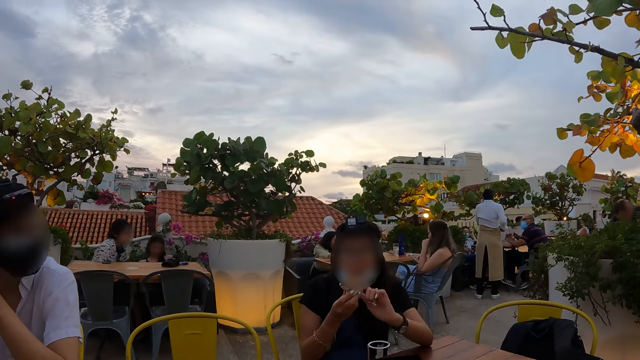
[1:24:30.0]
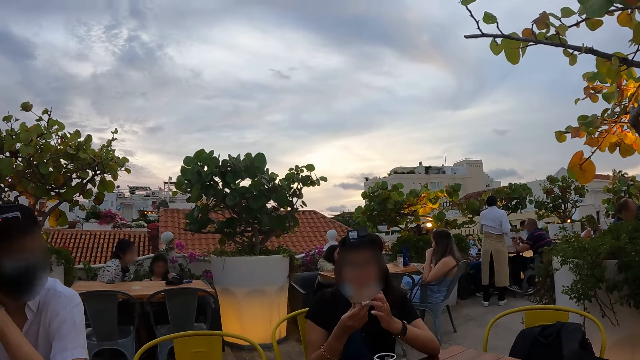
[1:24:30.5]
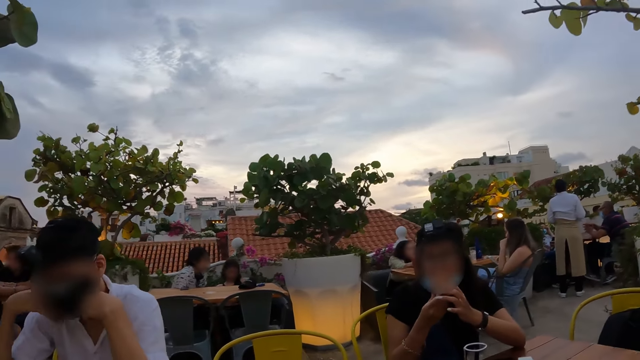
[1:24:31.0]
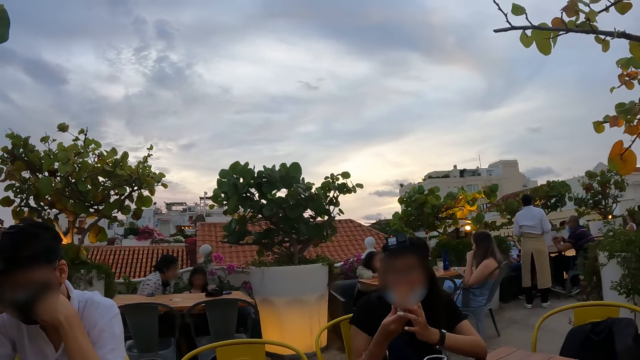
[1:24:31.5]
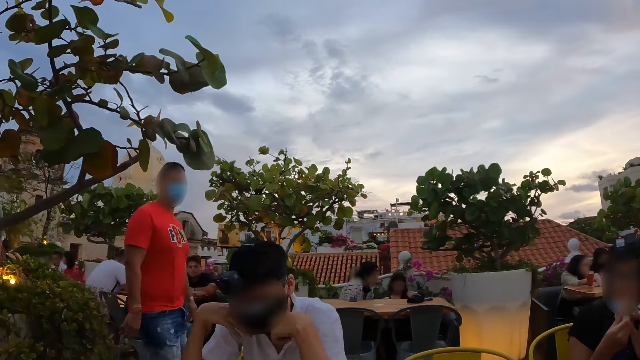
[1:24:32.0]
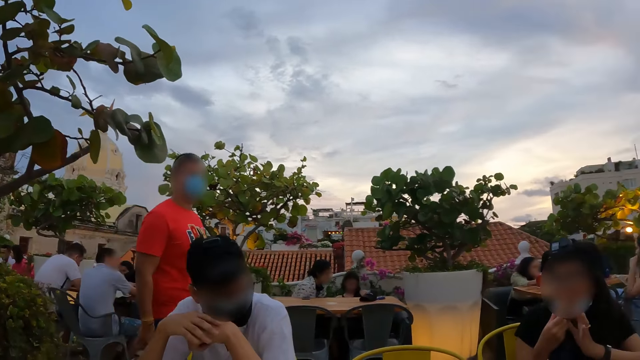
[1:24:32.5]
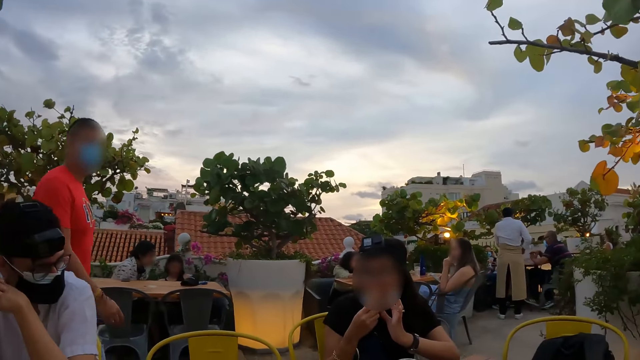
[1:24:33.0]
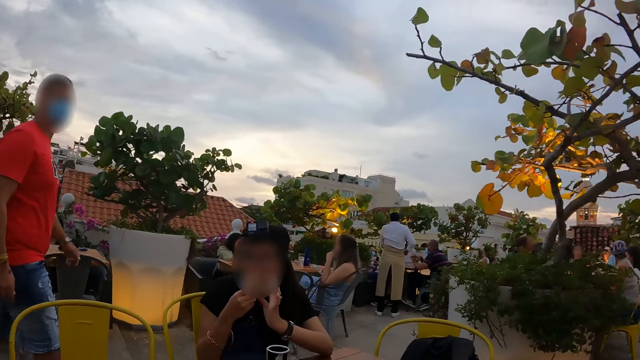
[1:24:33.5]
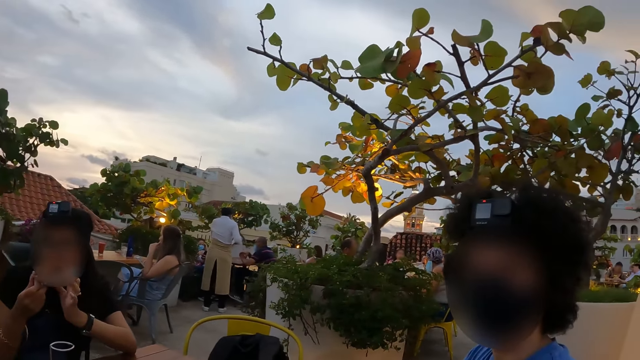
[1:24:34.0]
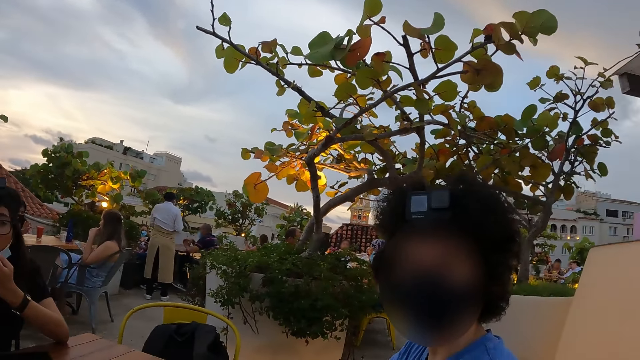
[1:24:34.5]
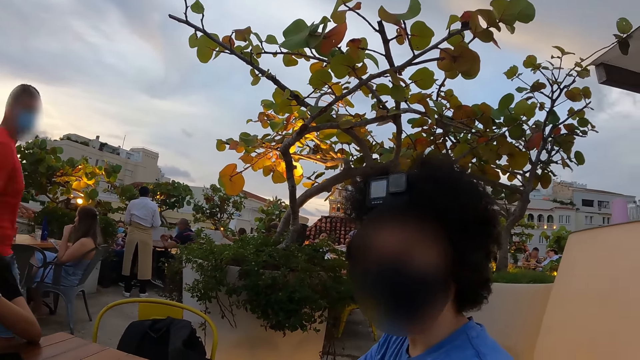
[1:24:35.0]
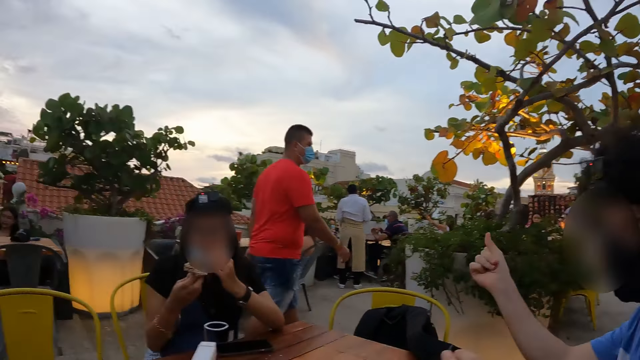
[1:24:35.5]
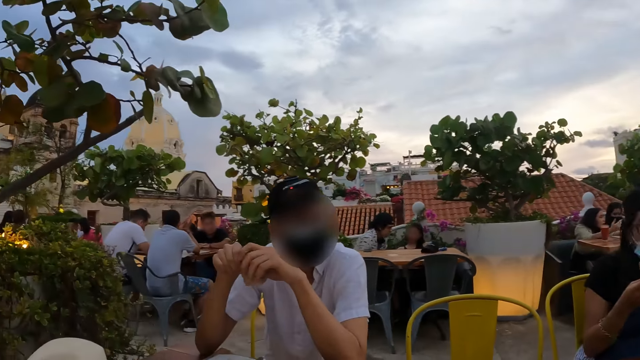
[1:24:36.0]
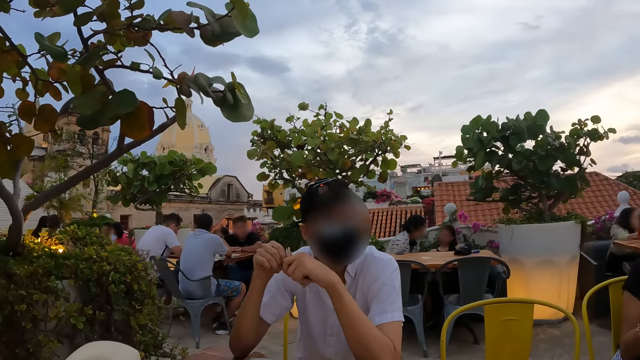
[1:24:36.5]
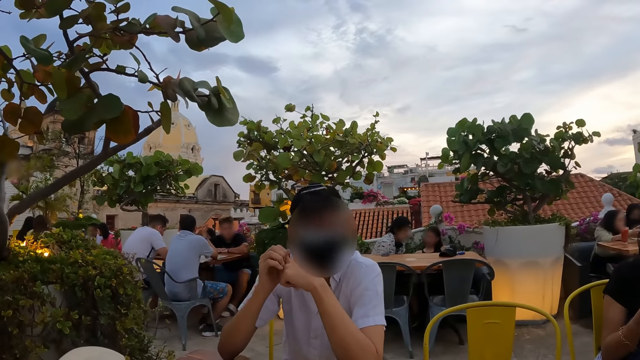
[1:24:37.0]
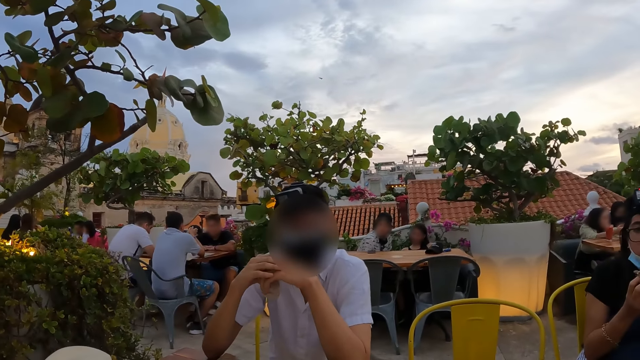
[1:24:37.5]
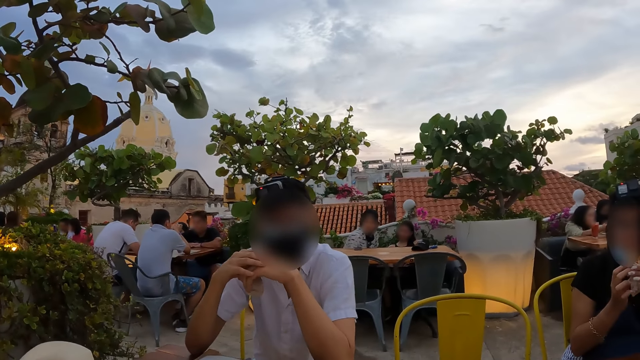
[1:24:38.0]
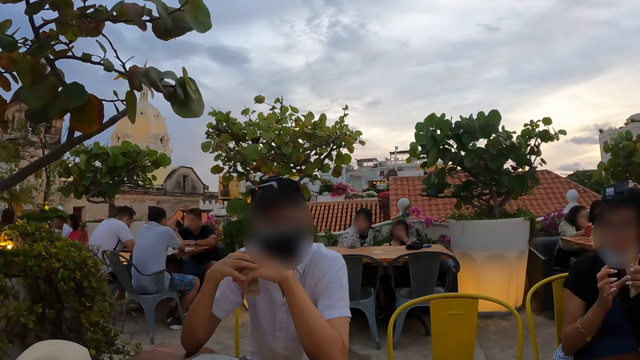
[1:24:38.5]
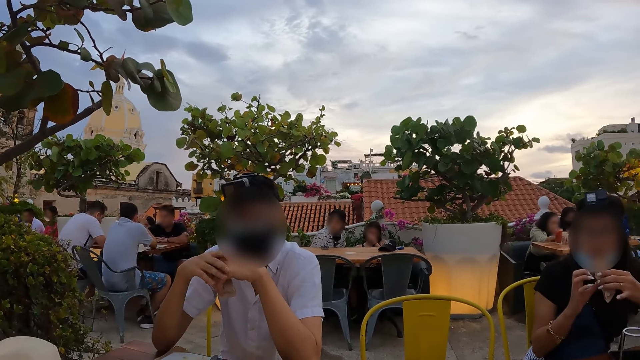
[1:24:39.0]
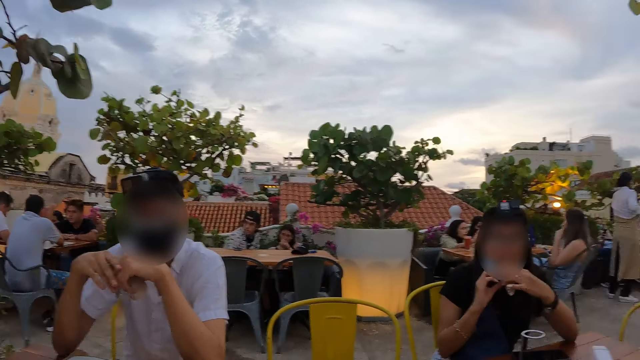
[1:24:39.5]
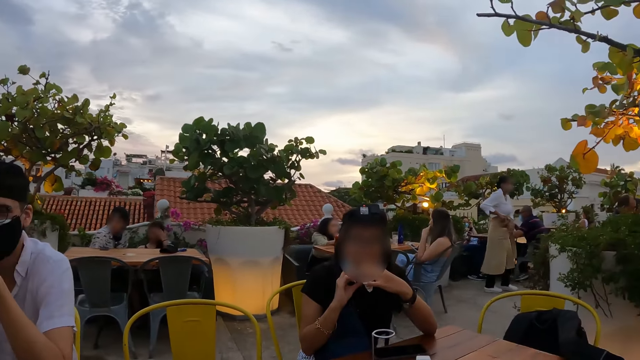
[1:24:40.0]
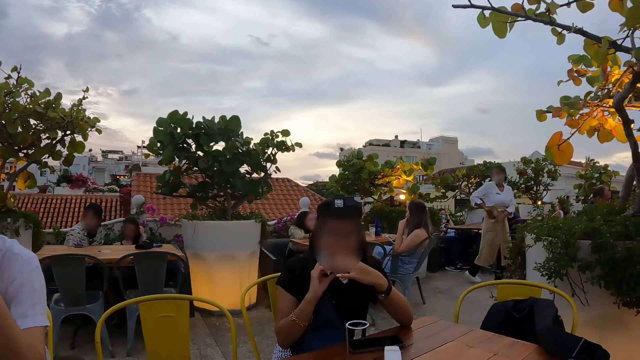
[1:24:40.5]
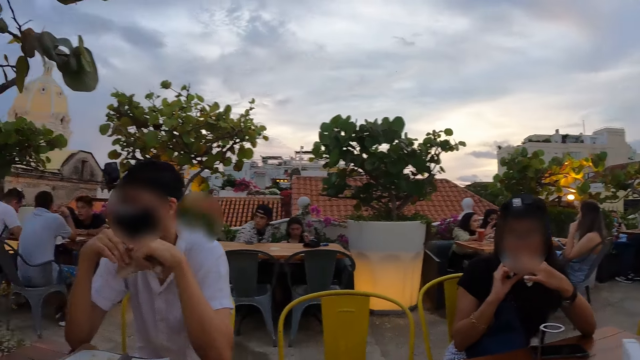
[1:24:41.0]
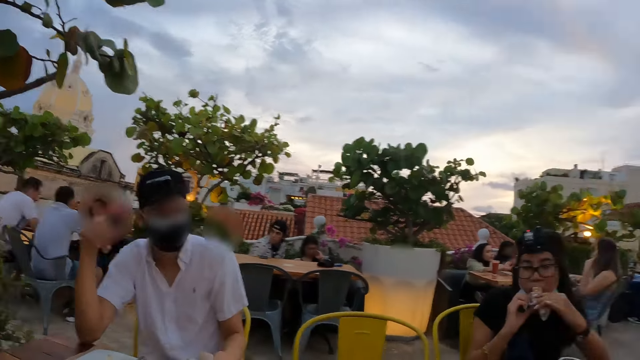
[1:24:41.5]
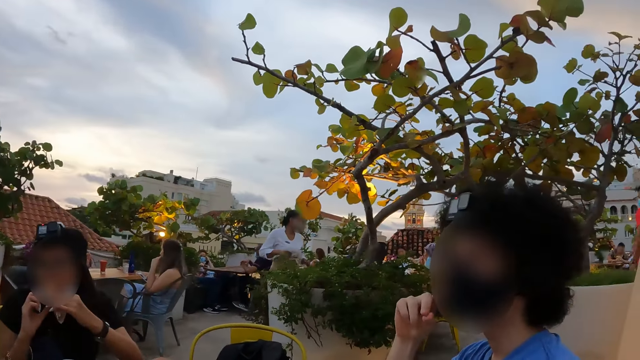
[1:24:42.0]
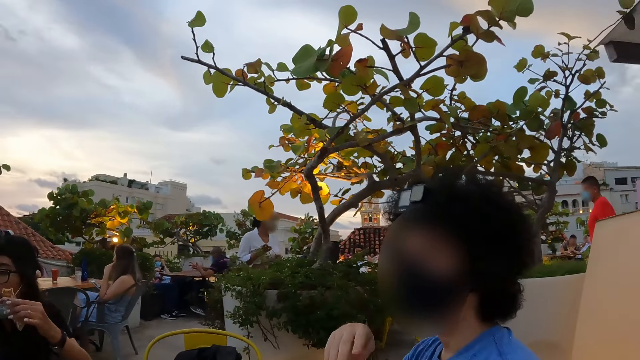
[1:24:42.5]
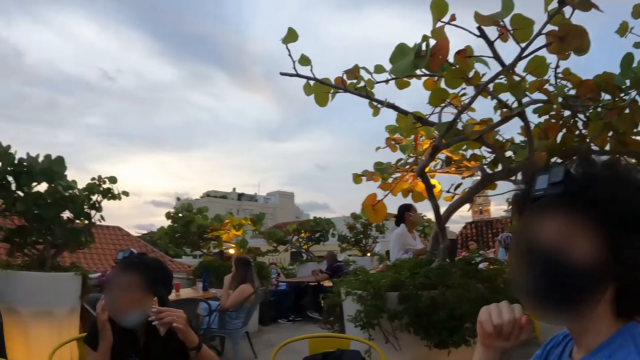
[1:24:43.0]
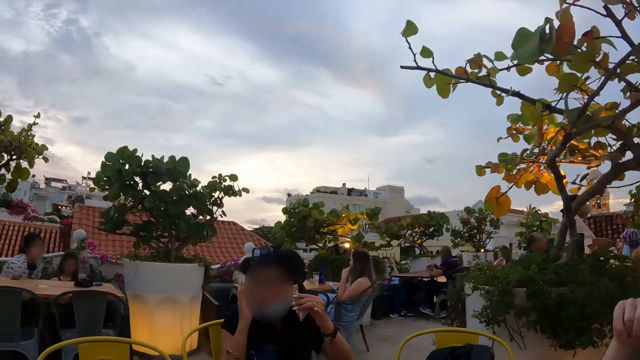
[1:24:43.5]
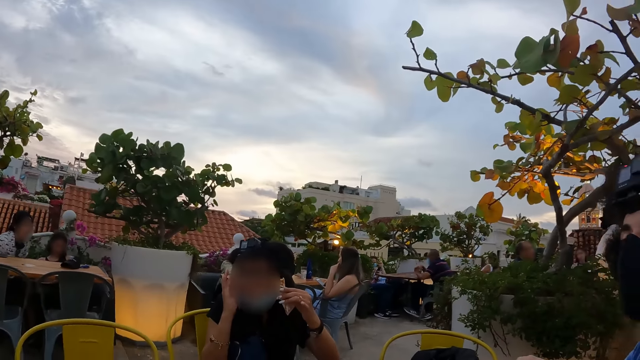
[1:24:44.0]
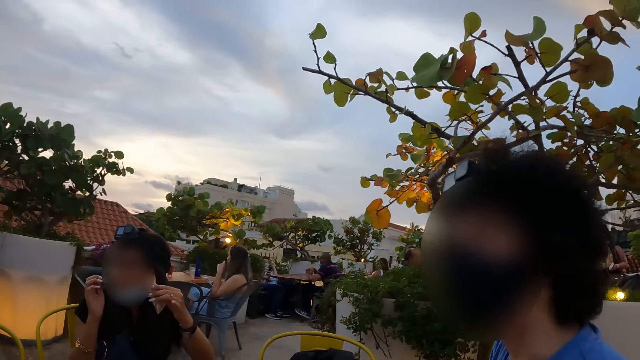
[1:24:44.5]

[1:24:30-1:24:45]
A person walks outside. The camera wearer looks around. Another person eats ice cream.

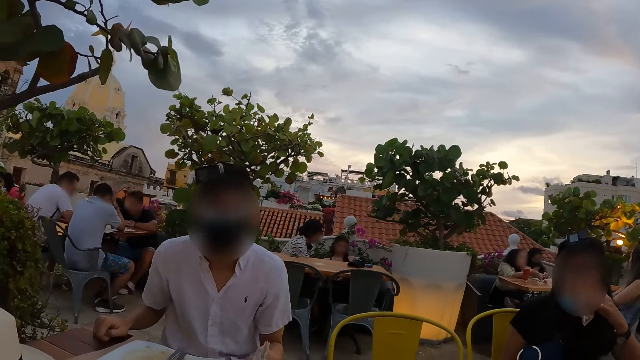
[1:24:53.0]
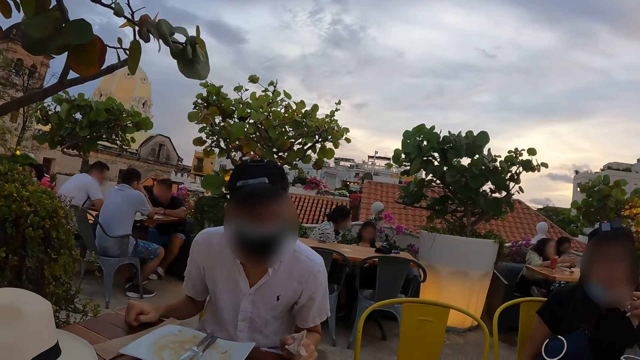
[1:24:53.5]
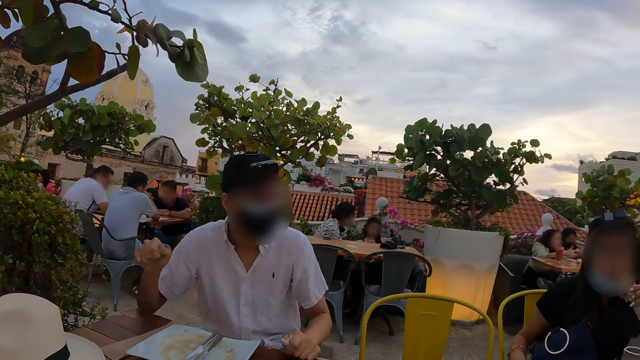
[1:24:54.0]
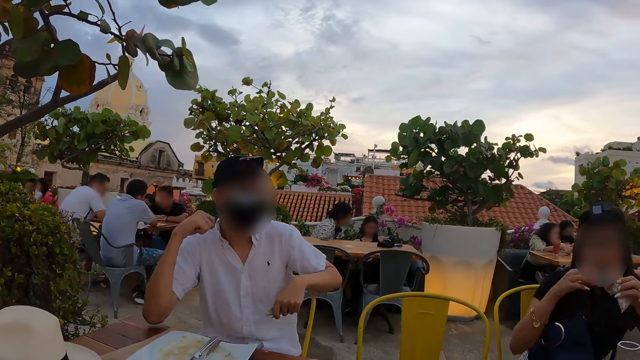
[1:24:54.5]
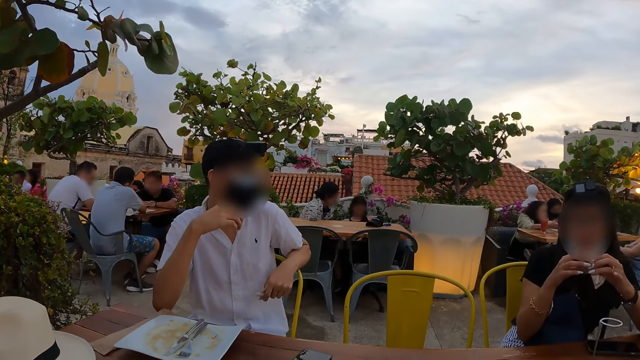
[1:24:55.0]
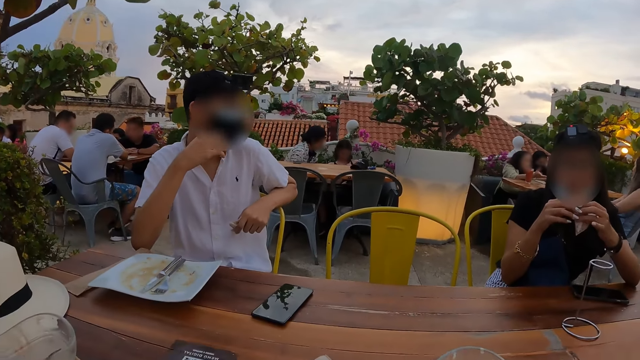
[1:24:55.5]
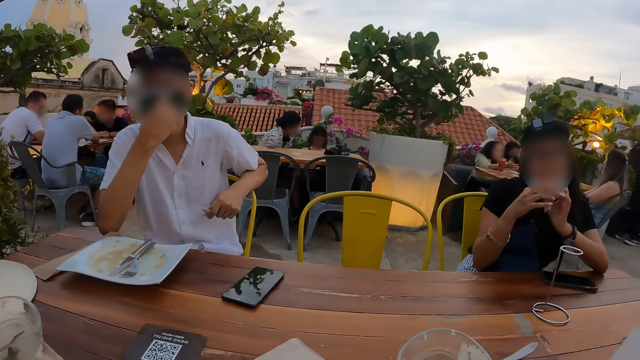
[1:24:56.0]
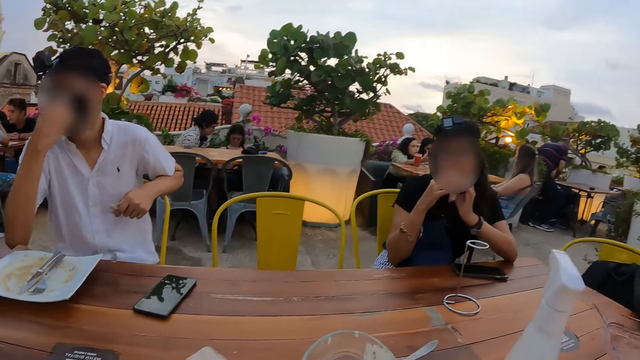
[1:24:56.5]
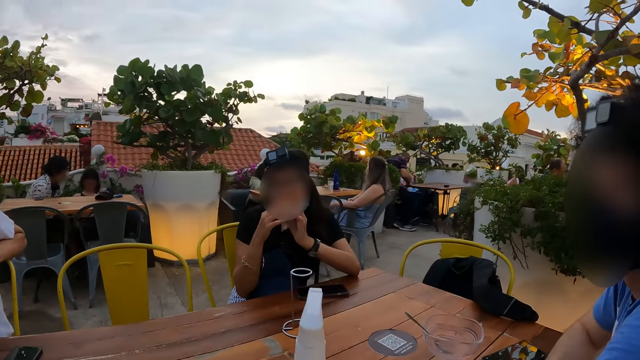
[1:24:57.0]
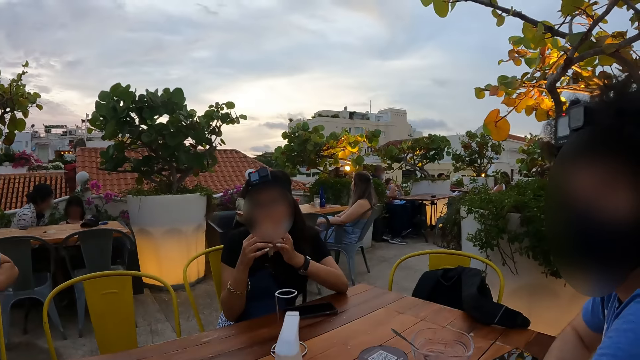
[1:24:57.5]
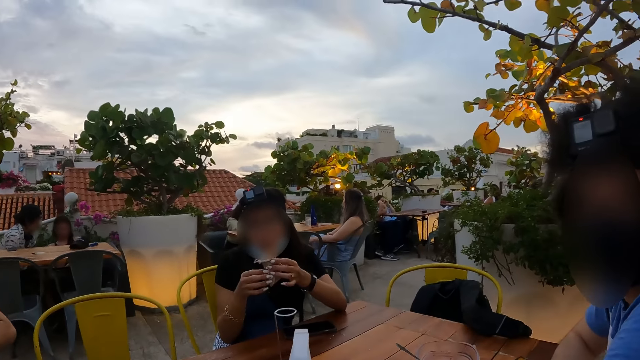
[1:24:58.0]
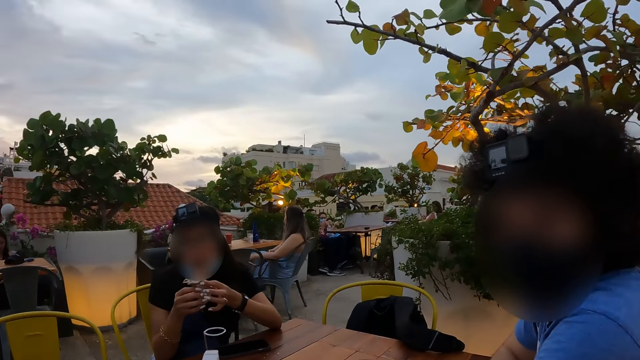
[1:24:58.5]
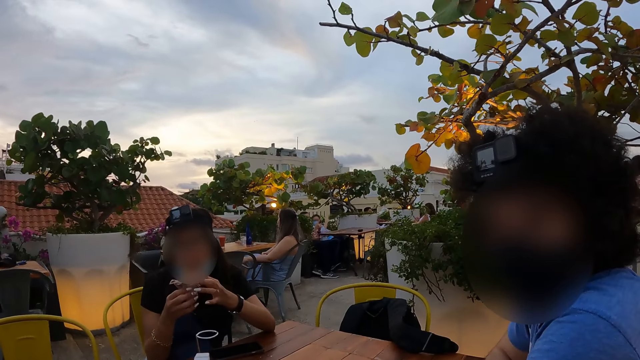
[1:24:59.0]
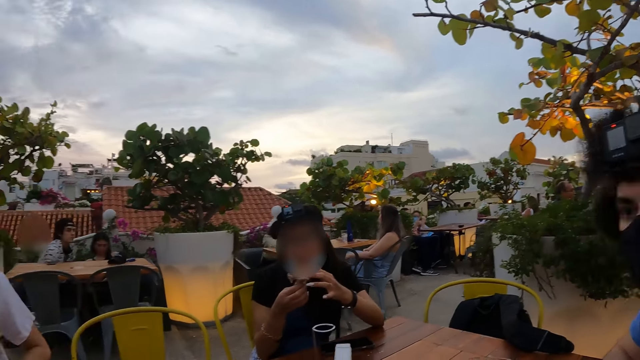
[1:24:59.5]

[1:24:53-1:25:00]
The camera wearer stares outside. A person eats ice cream.
